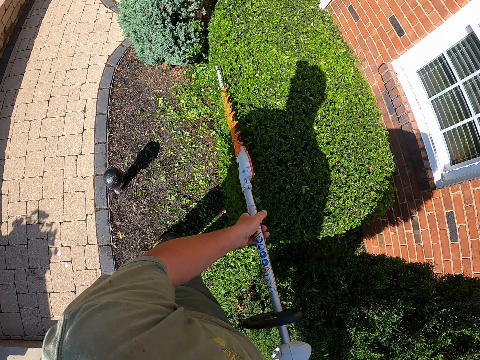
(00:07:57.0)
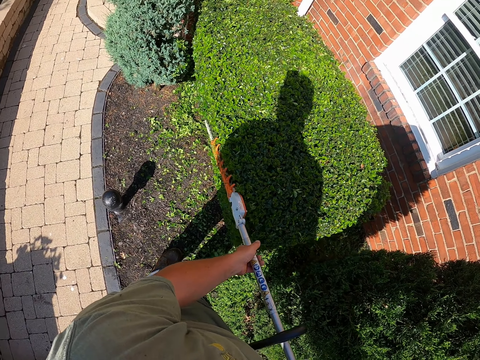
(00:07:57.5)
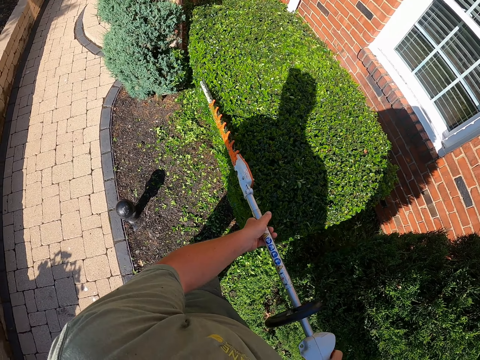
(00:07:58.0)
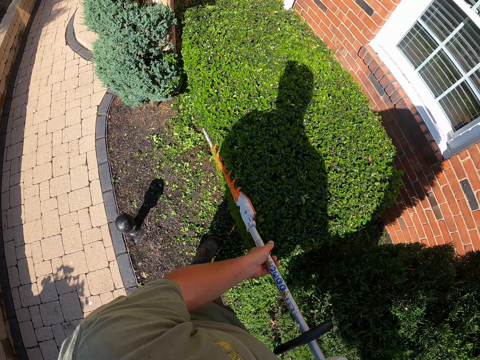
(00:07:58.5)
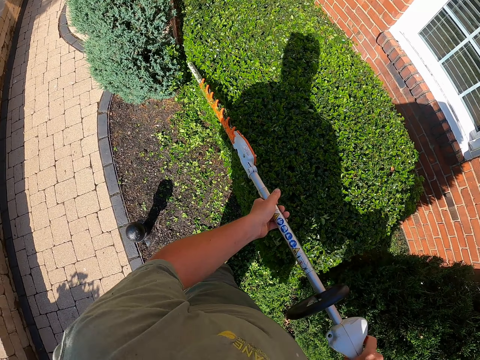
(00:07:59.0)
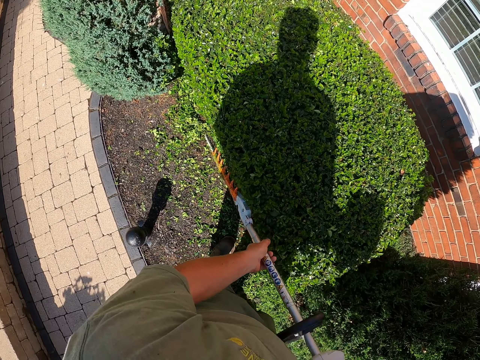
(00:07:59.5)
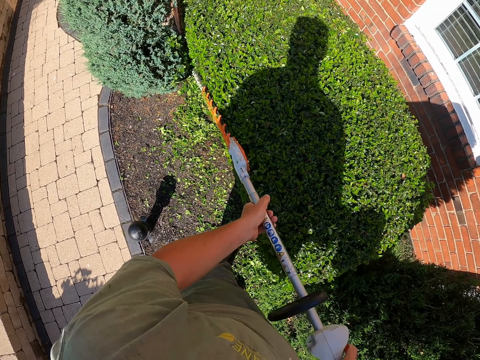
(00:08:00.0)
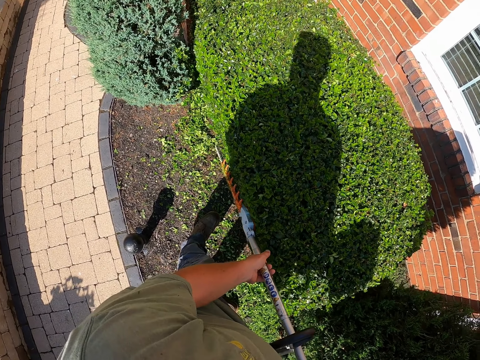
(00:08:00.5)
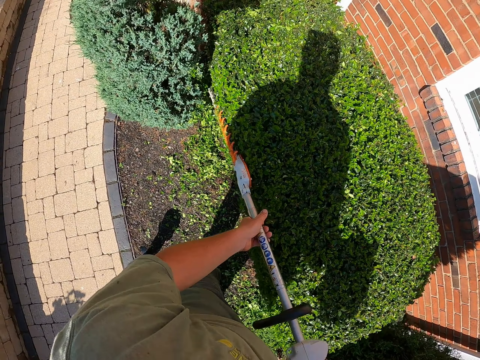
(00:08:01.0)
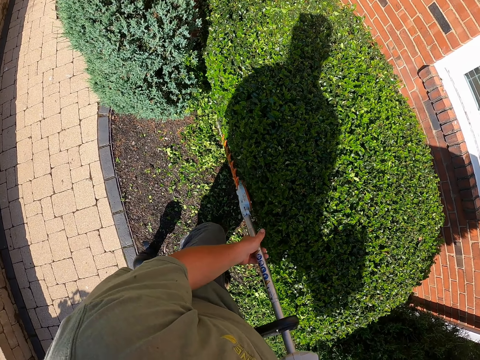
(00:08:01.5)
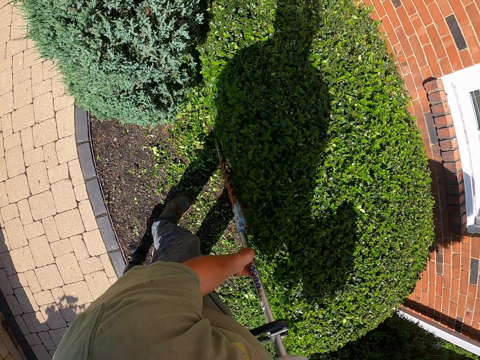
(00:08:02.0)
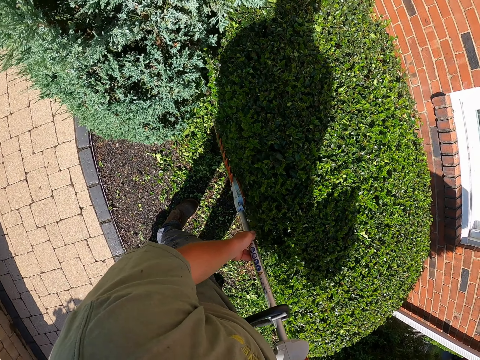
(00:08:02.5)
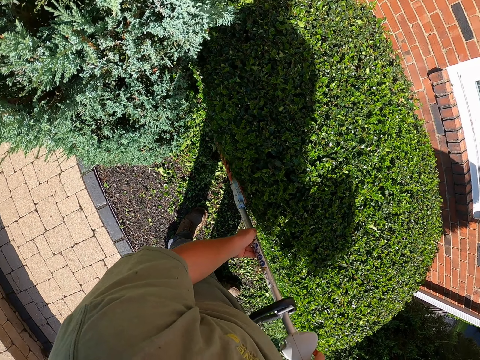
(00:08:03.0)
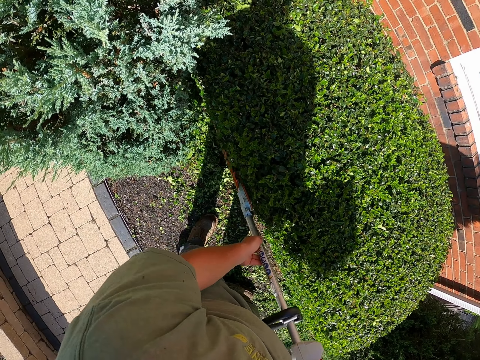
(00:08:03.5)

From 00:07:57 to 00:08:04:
The camera wearer moves in the compound.

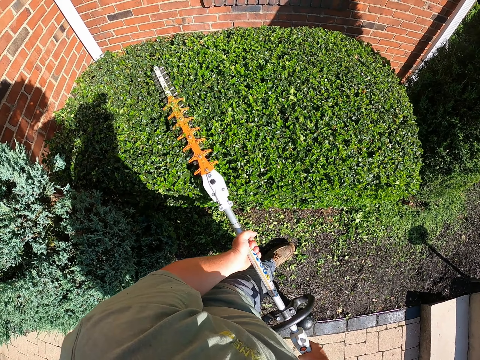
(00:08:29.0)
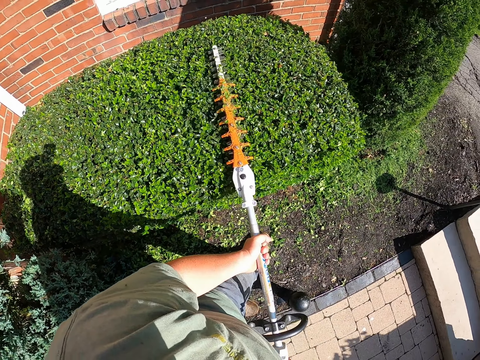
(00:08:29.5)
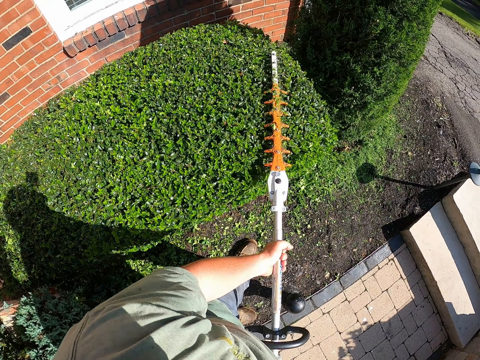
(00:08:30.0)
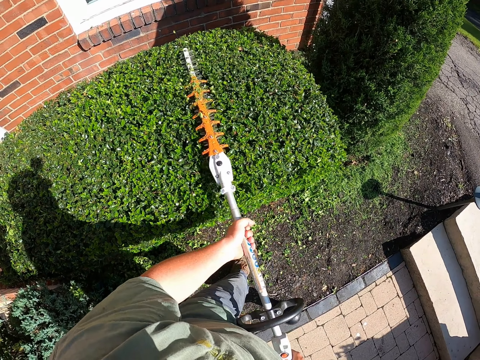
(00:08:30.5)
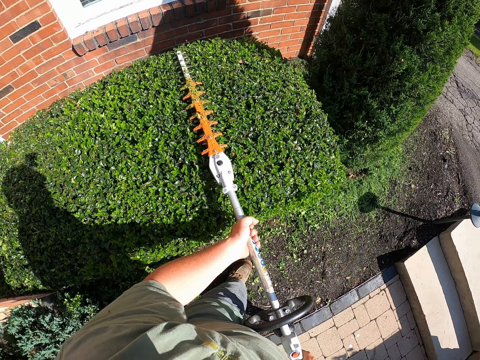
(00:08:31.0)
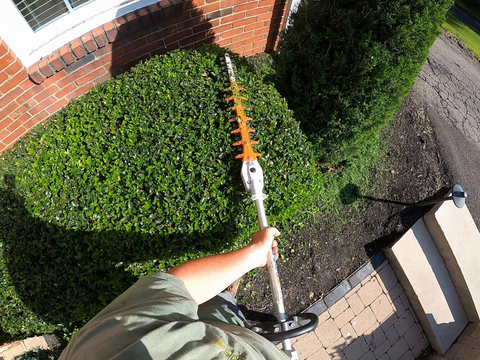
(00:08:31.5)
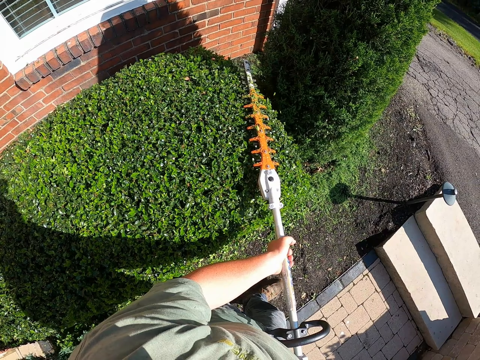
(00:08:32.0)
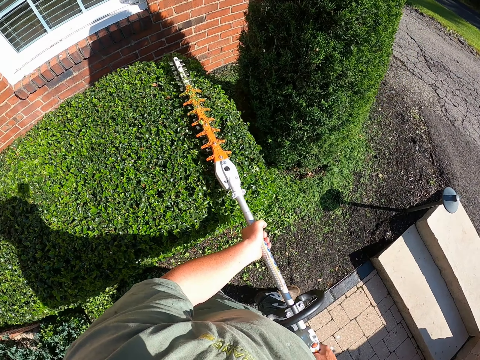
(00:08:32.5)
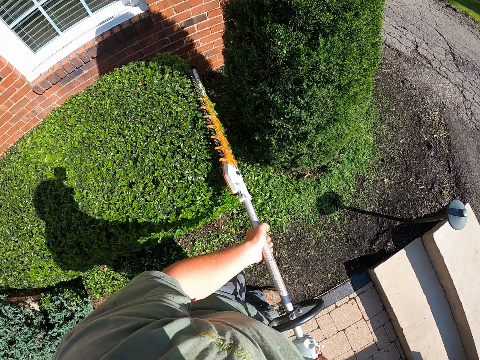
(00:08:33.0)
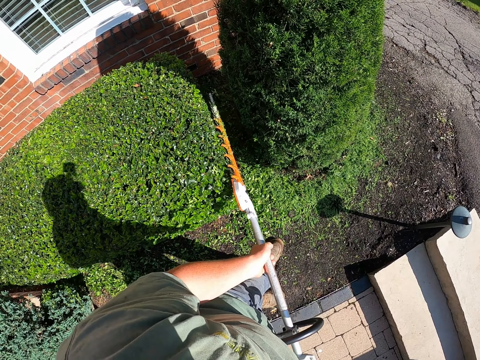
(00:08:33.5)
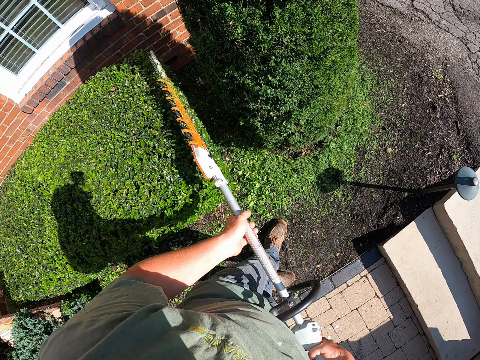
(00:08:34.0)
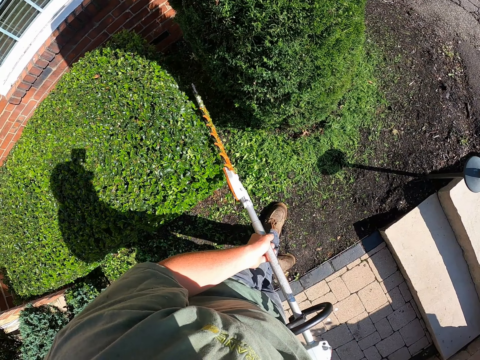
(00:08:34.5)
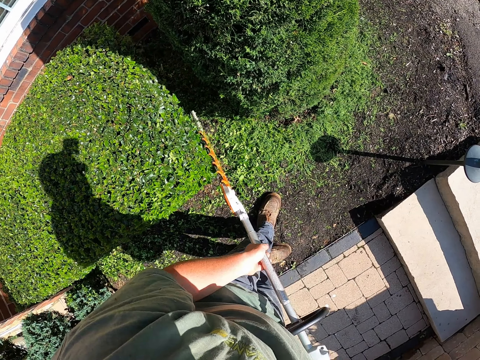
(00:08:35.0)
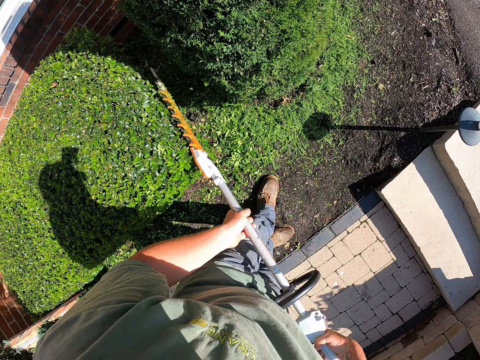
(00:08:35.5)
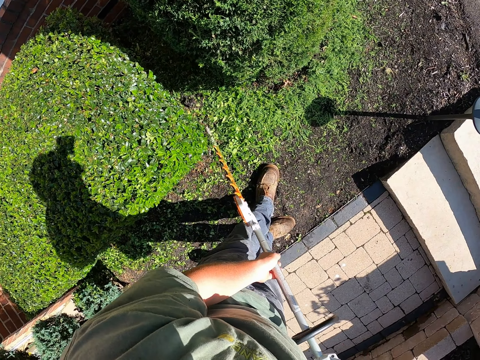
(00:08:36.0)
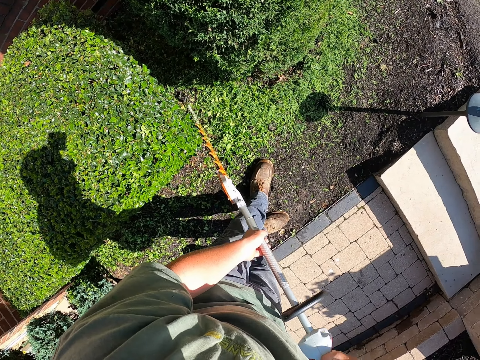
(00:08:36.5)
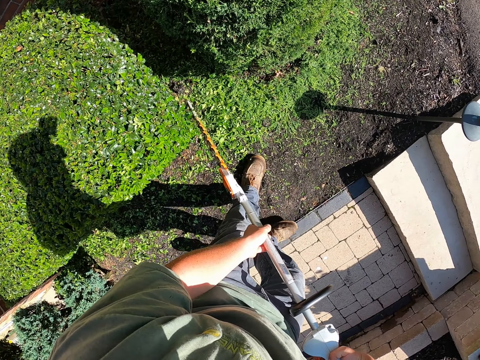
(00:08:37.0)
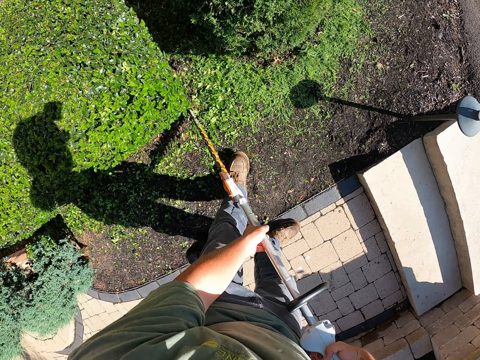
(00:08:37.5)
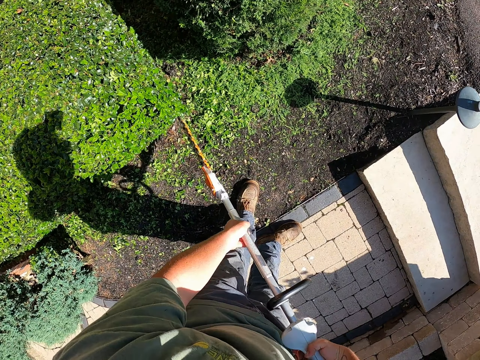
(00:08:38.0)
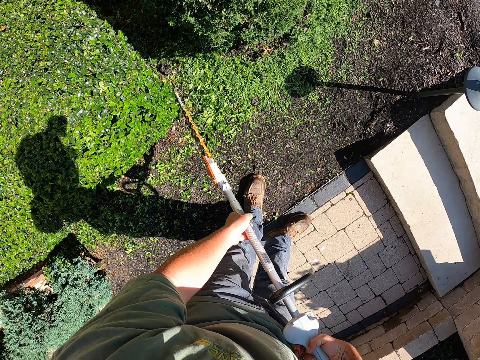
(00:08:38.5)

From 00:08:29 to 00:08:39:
The camera wearer moves in the compound. They move in the compound again.

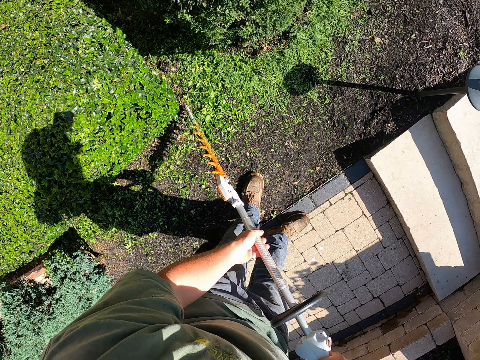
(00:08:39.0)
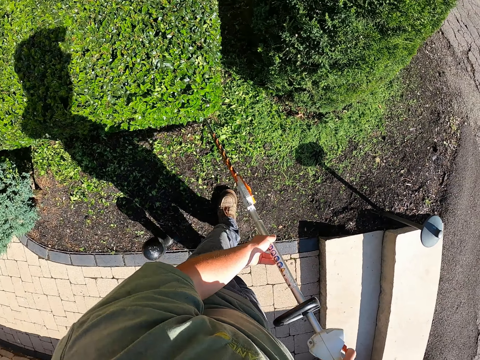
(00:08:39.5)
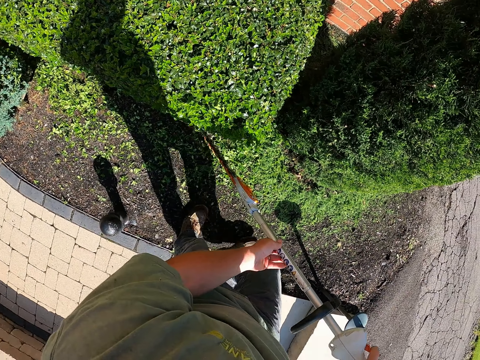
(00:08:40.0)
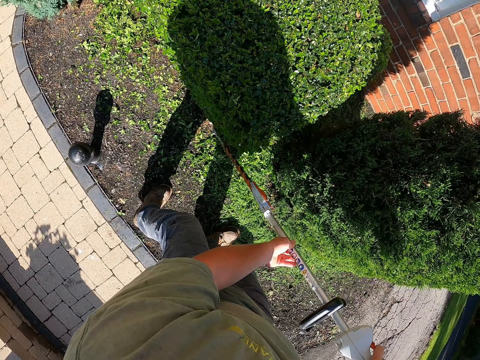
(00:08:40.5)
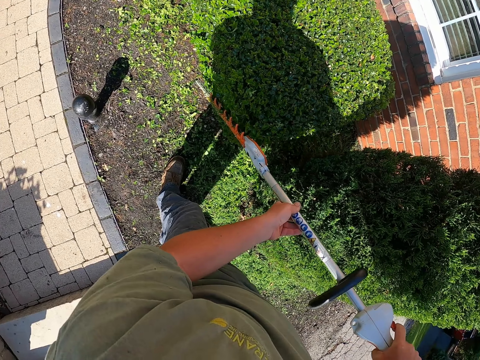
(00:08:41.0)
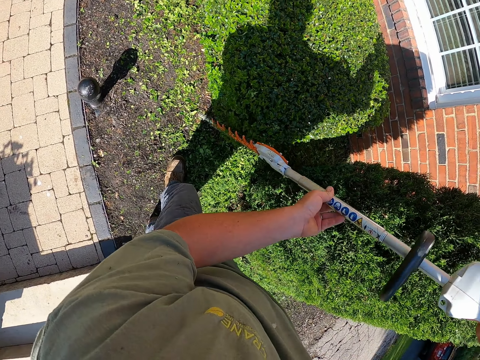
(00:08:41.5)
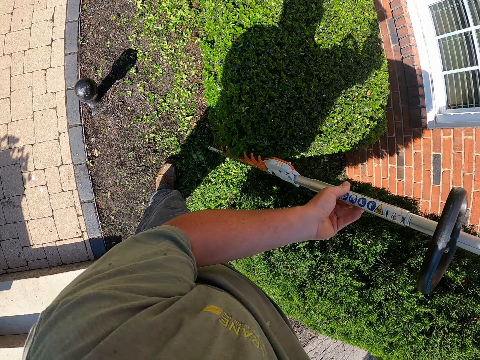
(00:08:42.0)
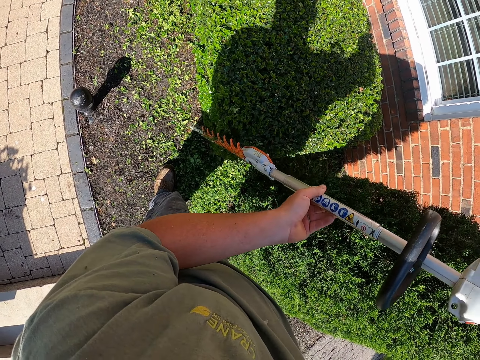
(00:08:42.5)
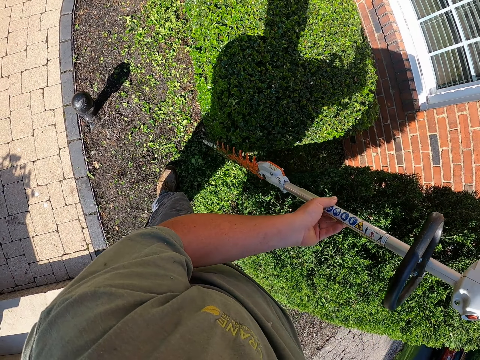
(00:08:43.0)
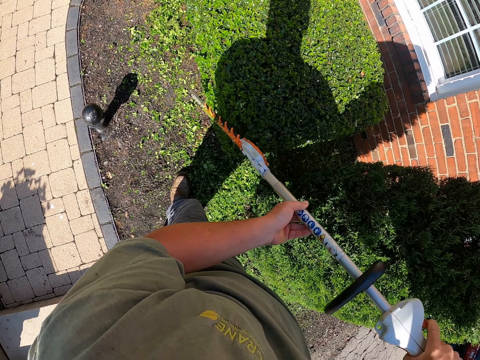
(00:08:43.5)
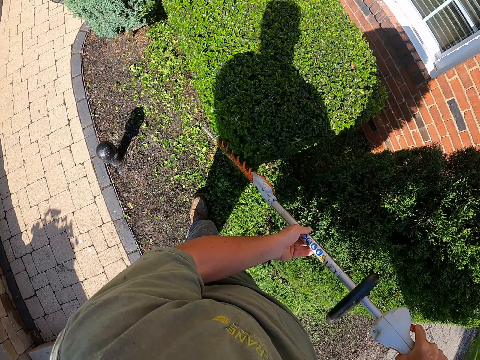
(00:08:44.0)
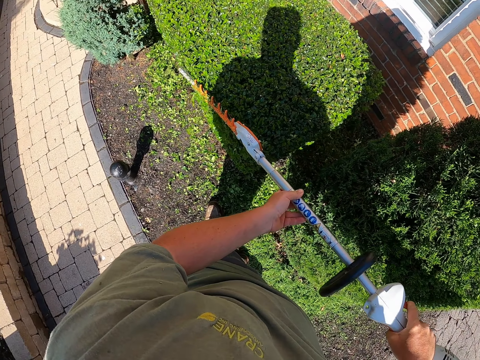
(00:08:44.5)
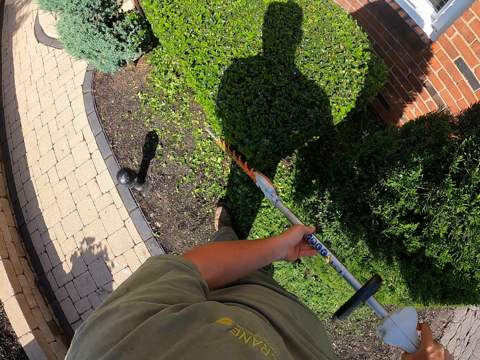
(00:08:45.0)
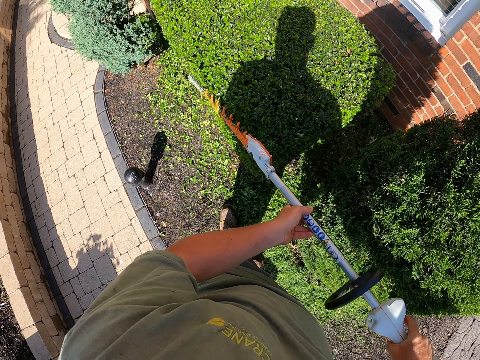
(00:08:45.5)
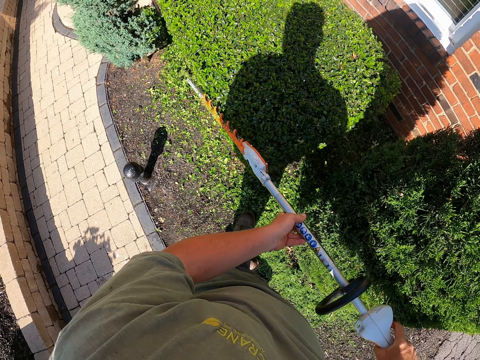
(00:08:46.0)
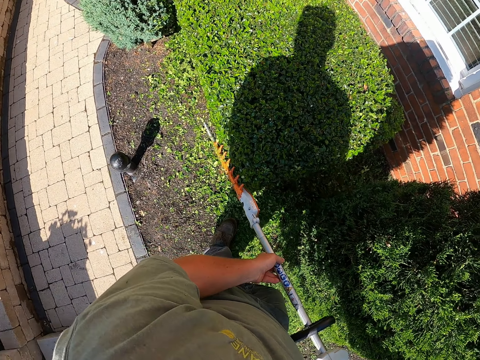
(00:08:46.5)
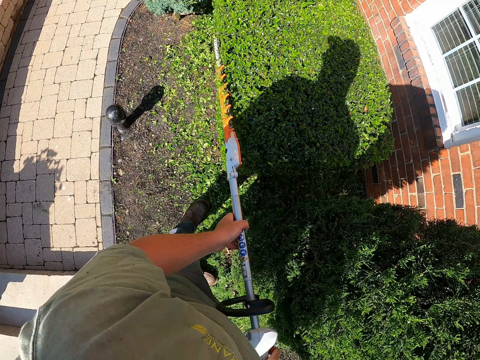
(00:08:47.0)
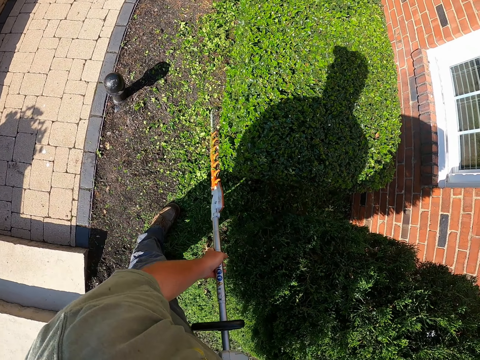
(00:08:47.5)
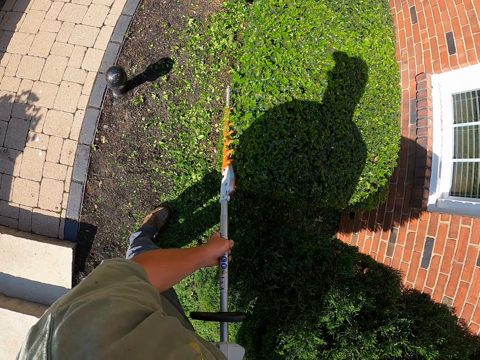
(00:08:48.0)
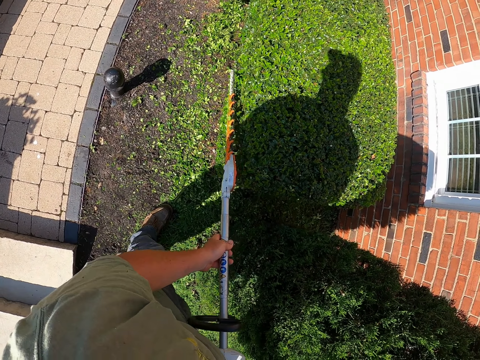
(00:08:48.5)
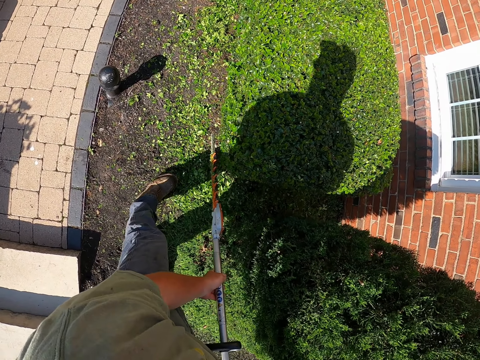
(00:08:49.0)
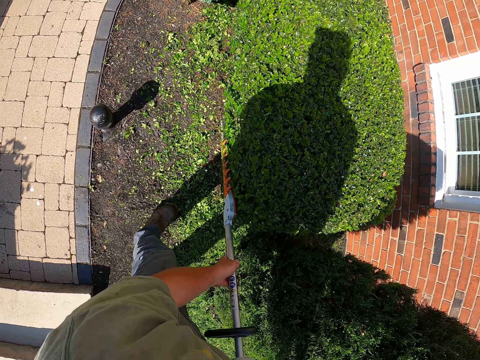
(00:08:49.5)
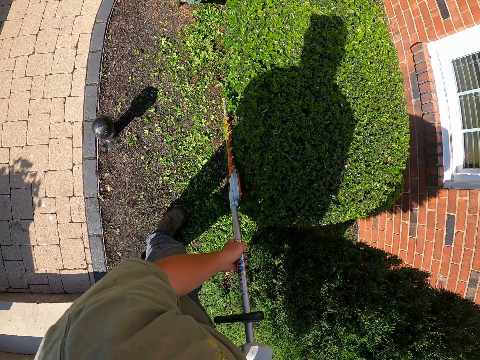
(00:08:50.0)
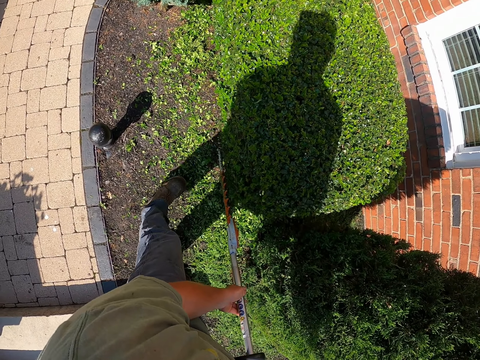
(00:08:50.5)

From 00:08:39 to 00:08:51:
The camera wearer turns the hedge trimmer. They trim the shrub in the compound. They move in the compound.
